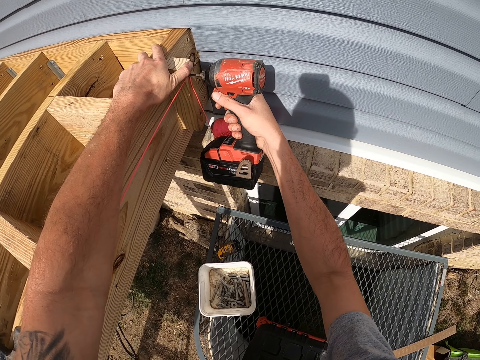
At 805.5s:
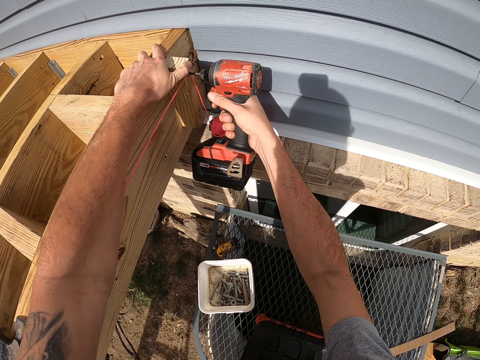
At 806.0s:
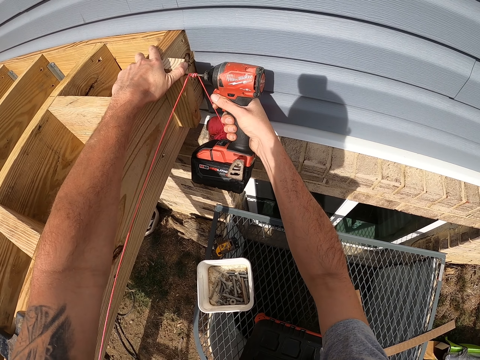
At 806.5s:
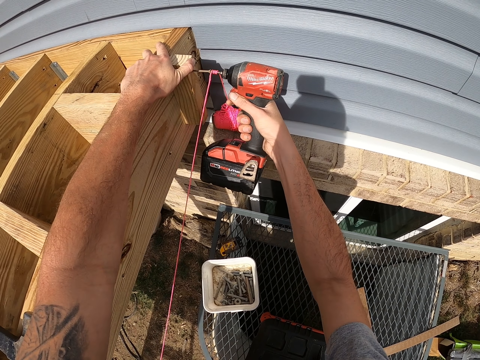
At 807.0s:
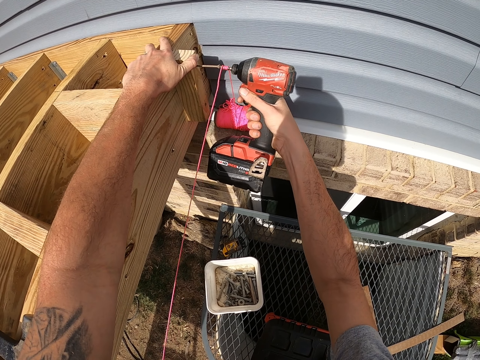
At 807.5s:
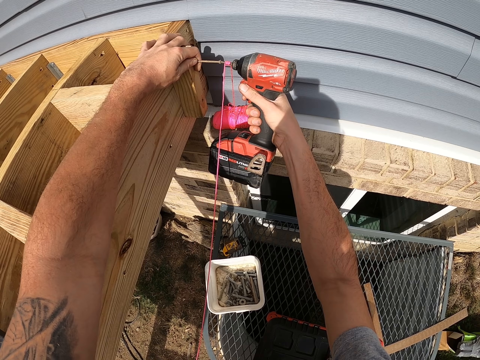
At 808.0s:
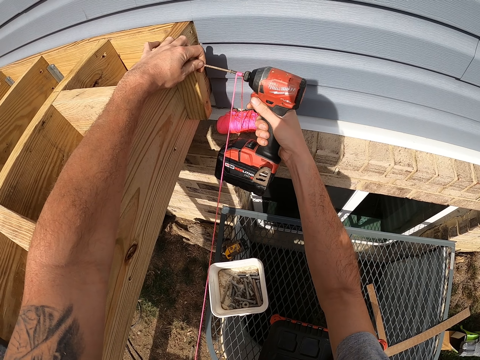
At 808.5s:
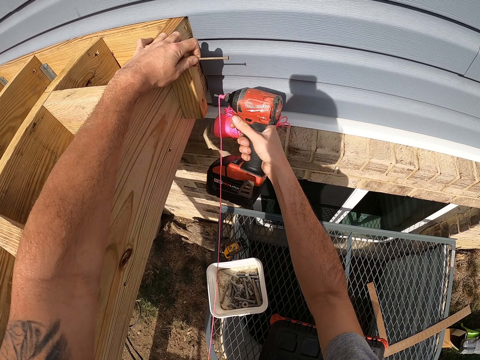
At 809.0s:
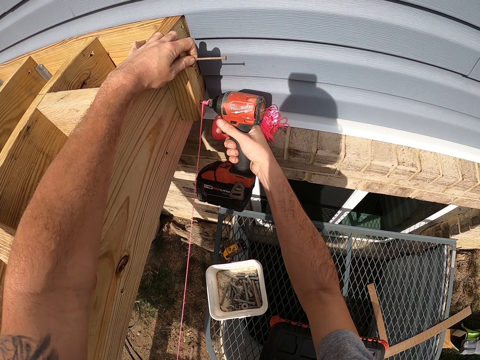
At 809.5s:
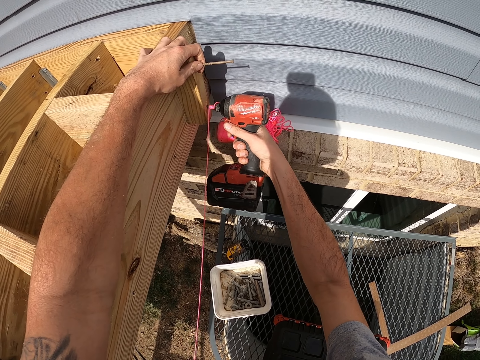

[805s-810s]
The camera wearer removes screws from the wood.

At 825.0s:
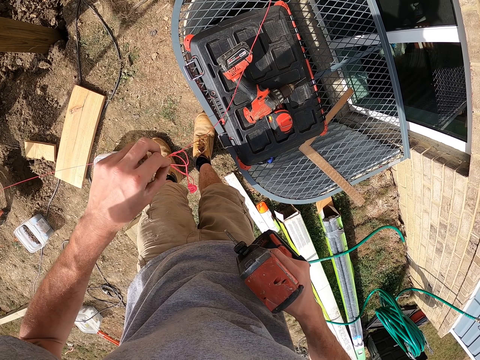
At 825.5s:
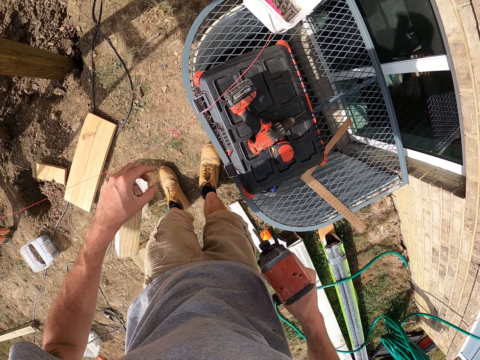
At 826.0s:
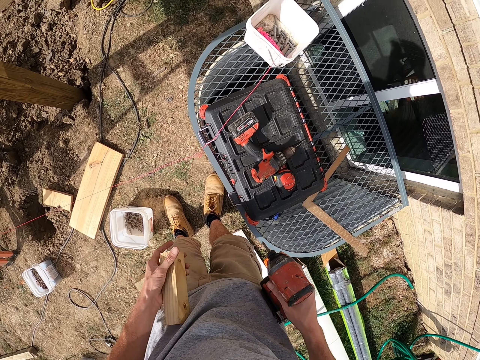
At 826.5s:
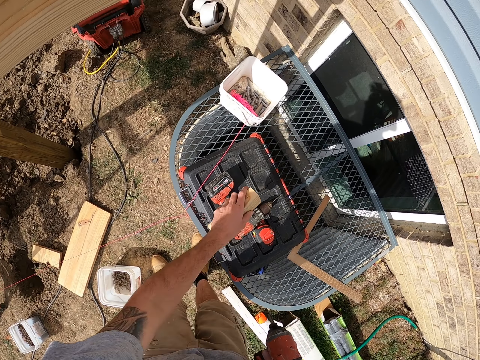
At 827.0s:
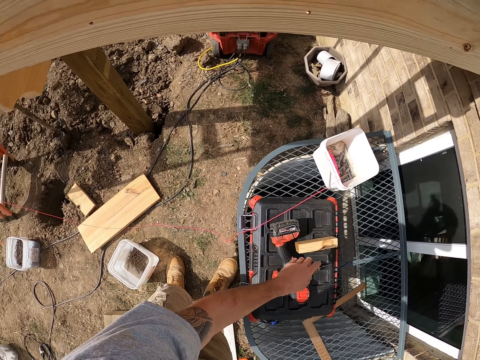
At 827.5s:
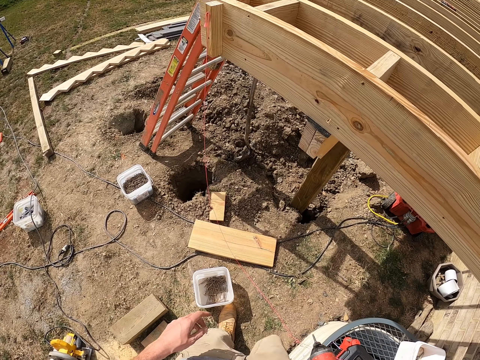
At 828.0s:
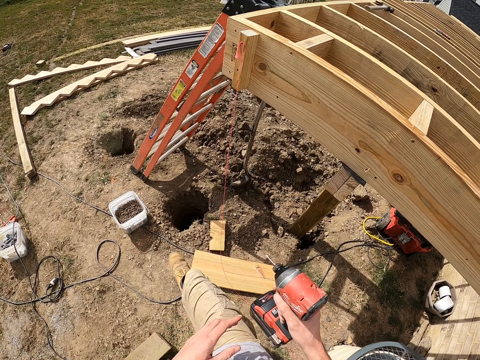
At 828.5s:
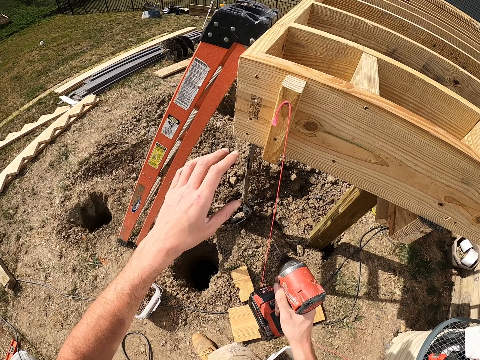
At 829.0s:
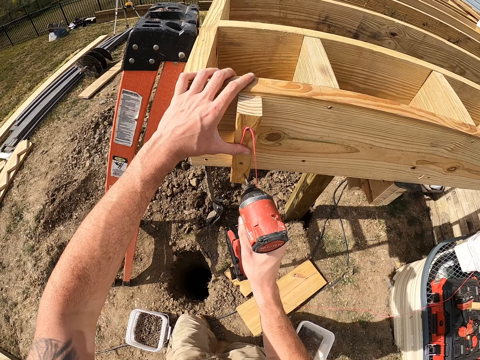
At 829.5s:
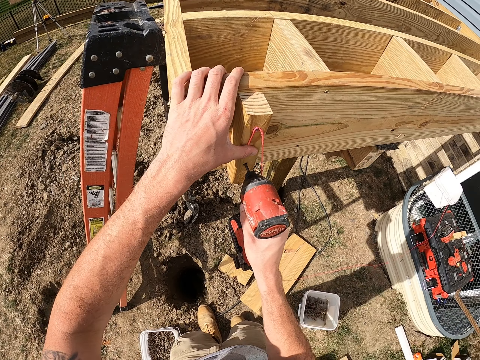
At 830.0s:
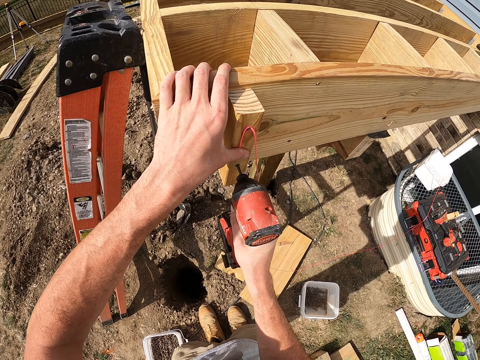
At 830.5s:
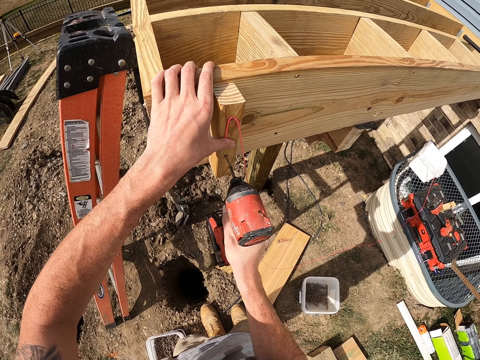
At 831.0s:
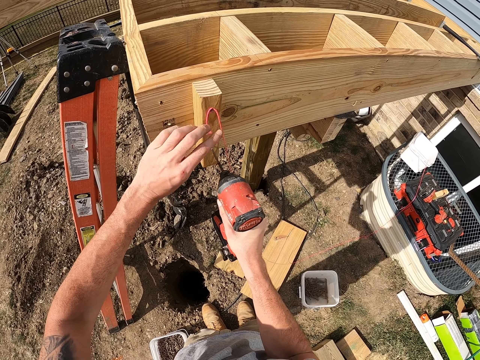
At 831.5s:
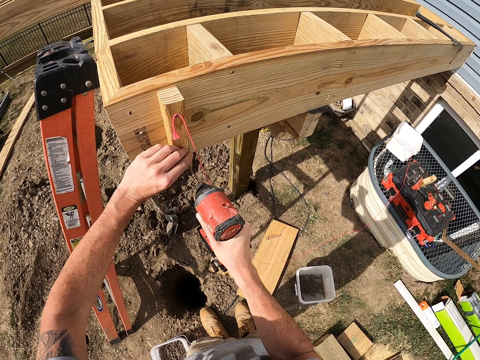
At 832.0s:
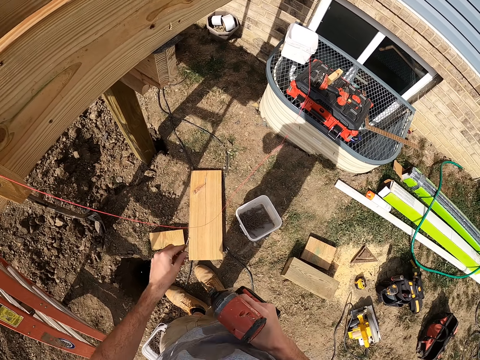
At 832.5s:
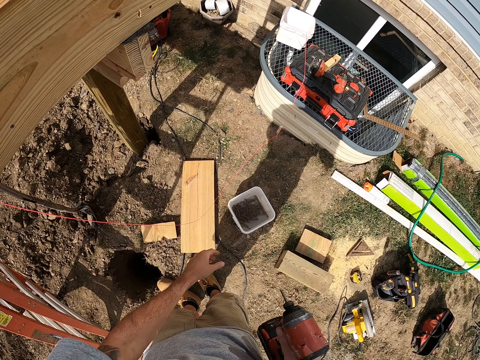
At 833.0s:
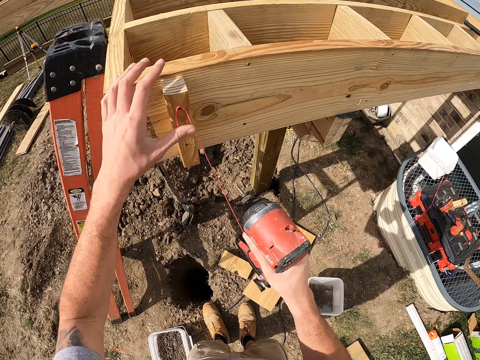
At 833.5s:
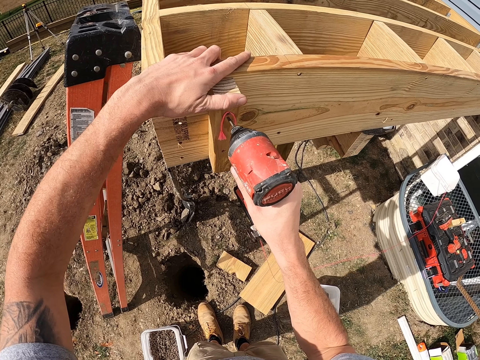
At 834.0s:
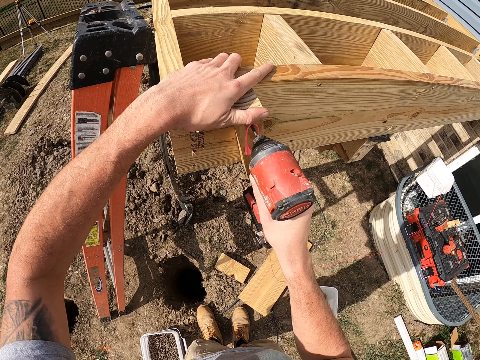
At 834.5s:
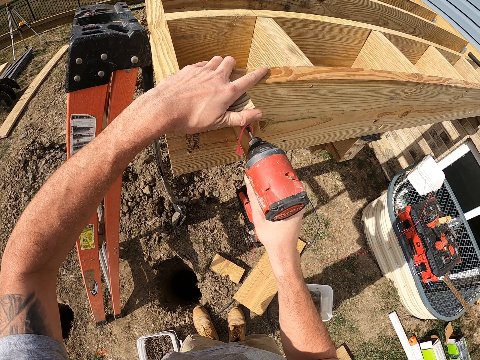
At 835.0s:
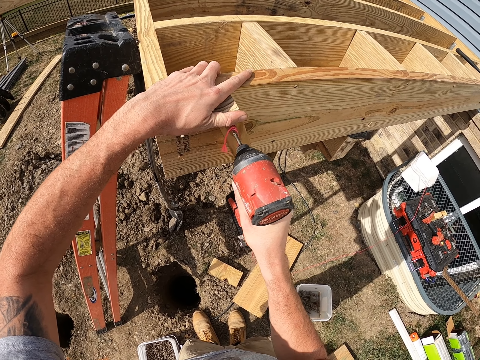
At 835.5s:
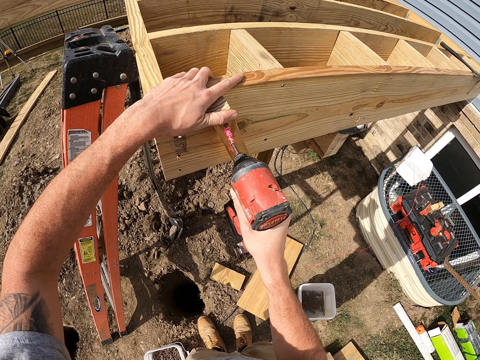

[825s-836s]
The camera wearer puts the wood into something. They drill out the screw or nail from the wood. They put the nail down. They drill out the screw from the wood.

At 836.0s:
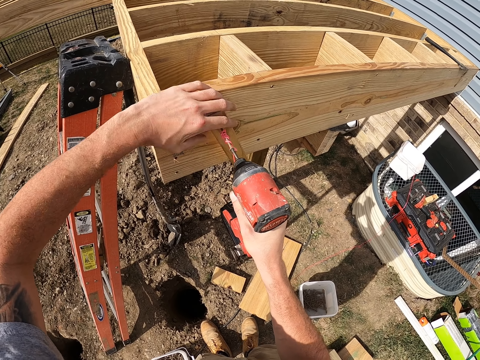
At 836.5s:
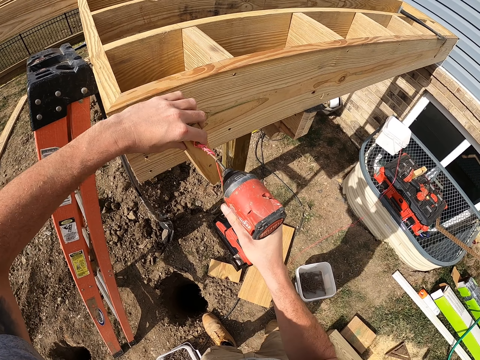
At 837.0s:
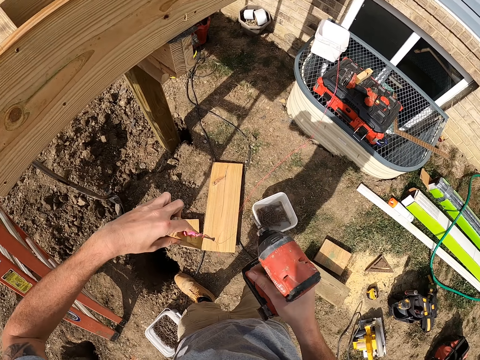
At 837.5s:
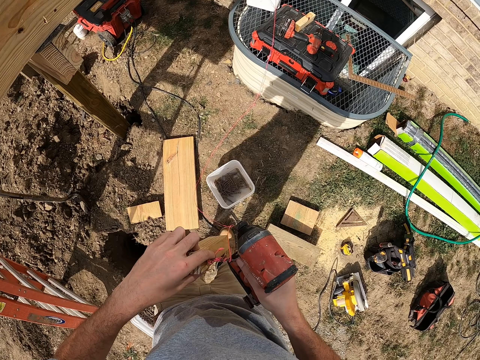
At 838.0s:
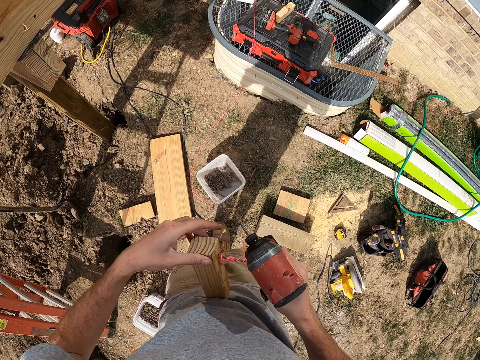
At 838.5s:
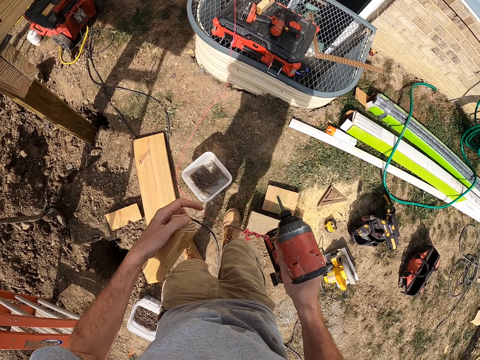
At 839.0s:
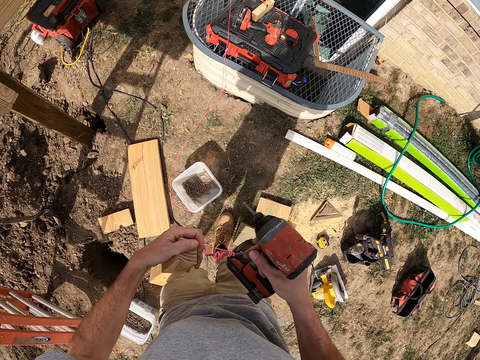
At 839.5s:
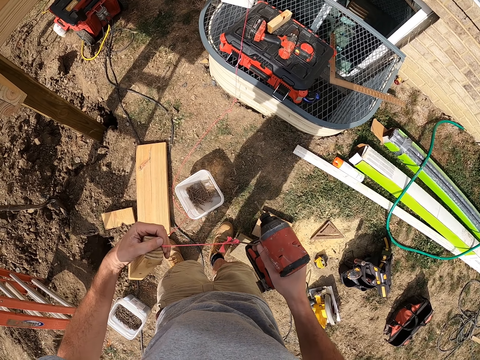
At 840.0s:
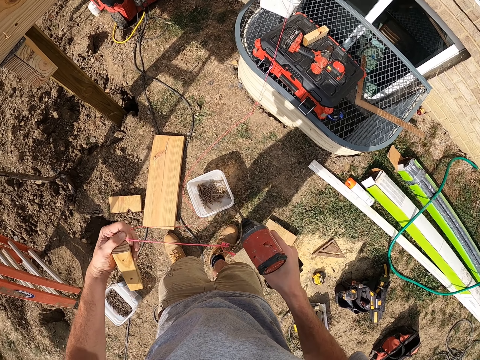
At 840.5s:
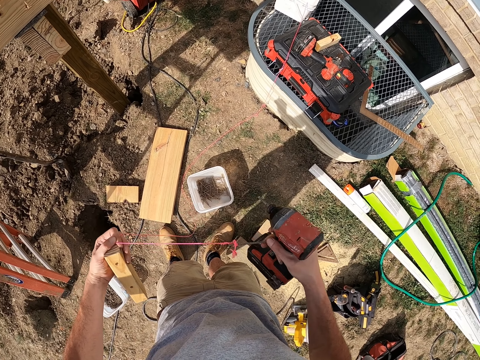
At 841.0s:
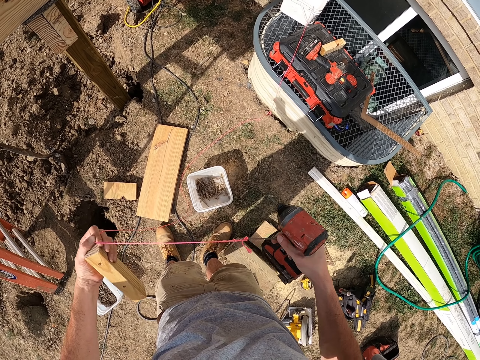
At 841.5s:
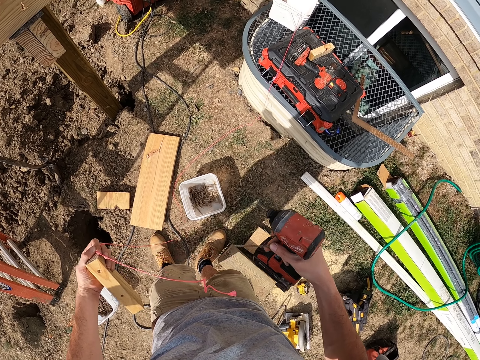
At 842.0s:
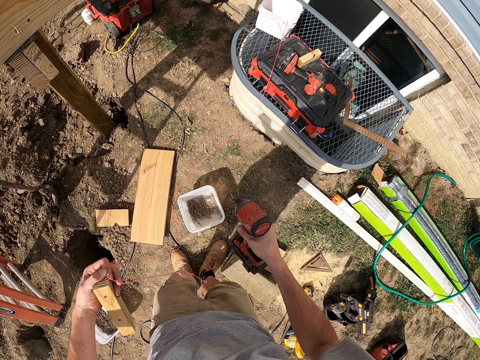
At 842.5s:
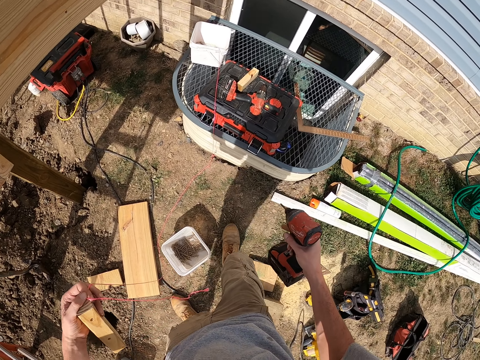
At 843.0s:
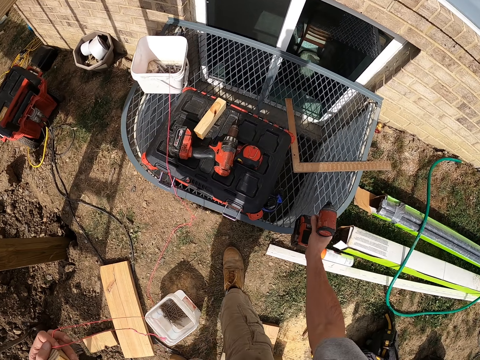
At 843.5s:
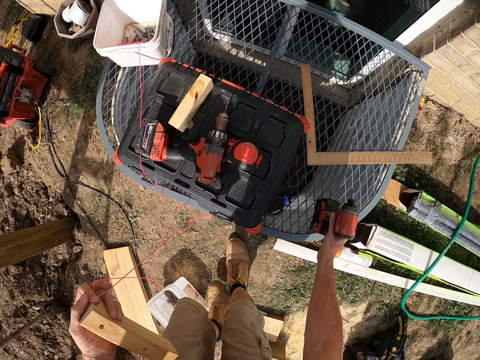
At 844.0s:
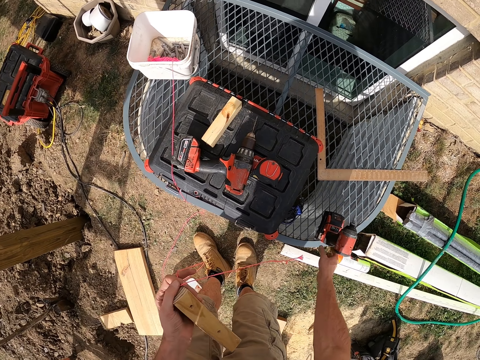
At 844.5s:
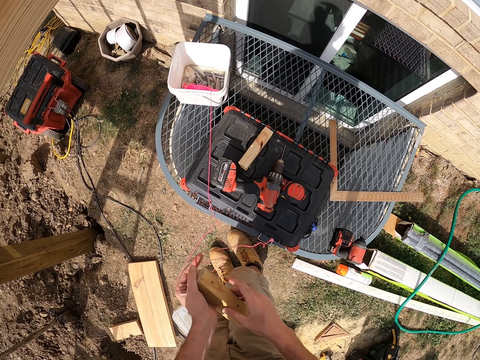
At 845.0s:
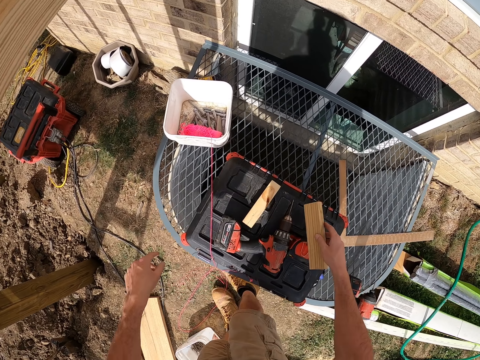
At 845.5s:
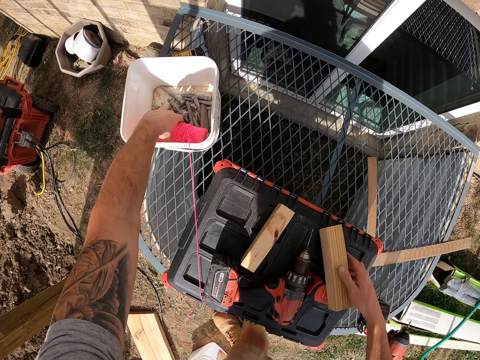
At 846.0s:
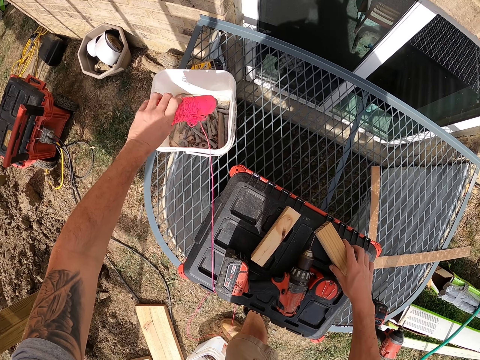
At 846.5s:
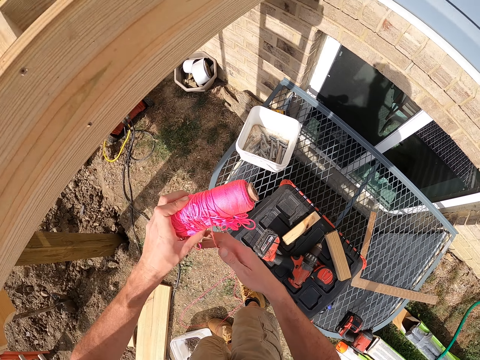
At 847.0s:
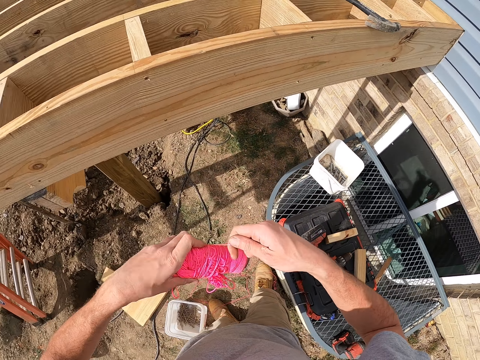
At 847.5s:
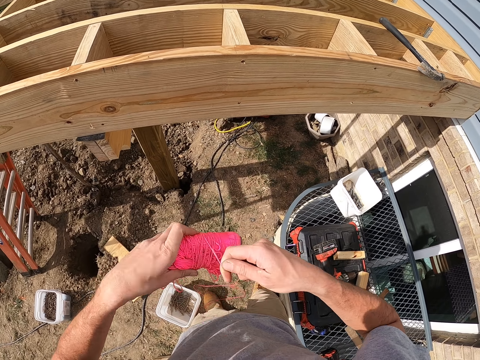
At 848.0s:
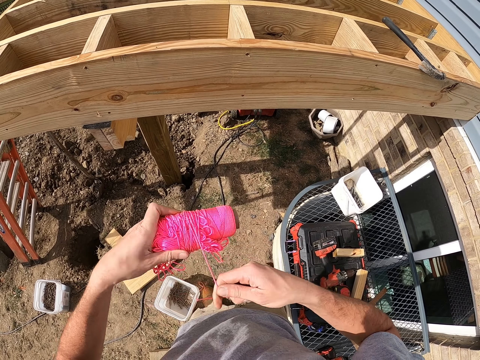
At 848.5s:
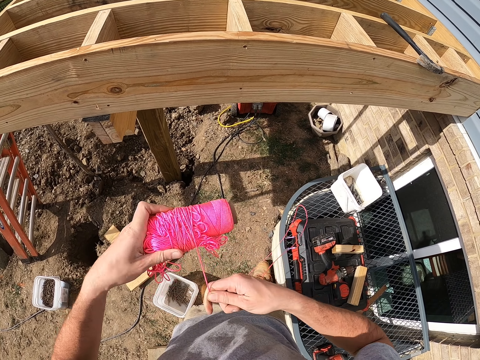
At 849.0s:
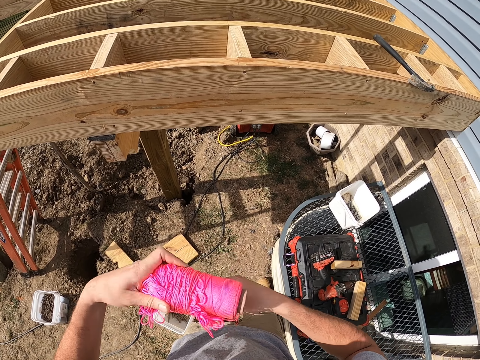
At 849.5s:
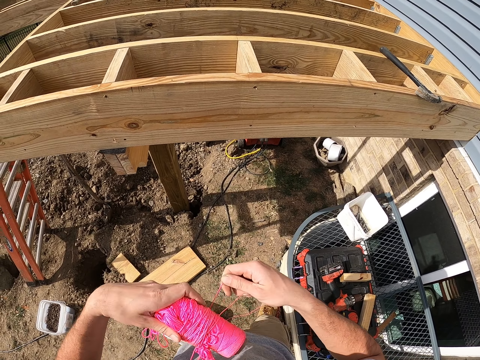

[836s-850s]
The camera wearer holds the wood. They remove the thread from the hand drill. They put the nail down. They put the hand drill into something. They put the wood into something. They pick up a thread or rope. They tie the rope together and fold the thread.
